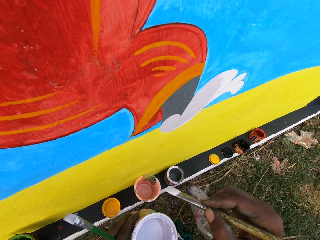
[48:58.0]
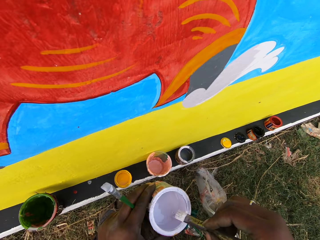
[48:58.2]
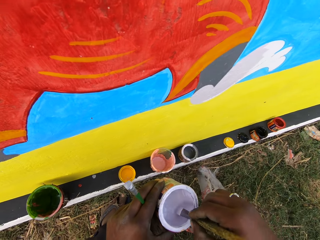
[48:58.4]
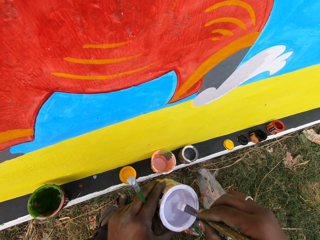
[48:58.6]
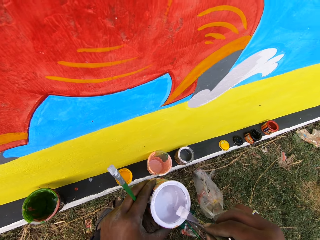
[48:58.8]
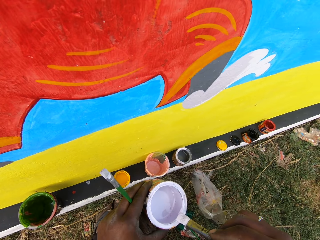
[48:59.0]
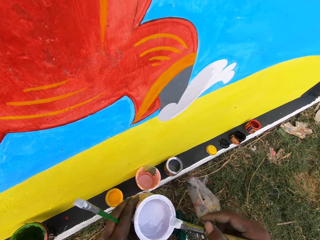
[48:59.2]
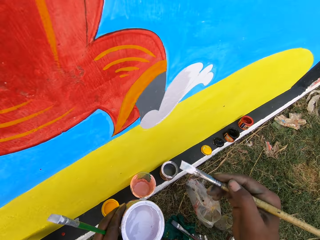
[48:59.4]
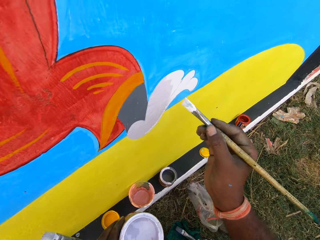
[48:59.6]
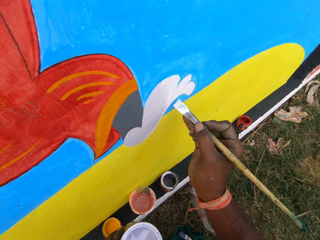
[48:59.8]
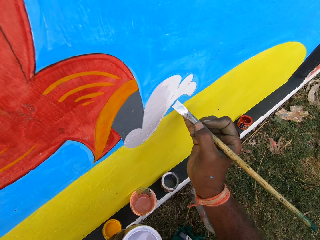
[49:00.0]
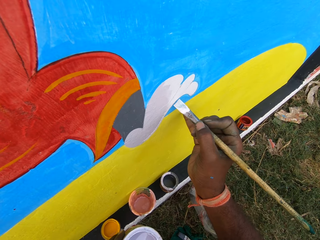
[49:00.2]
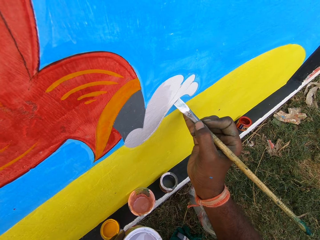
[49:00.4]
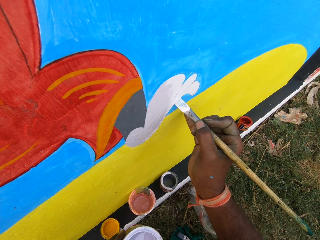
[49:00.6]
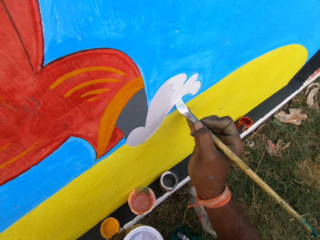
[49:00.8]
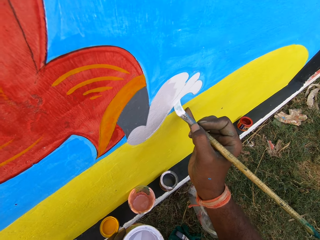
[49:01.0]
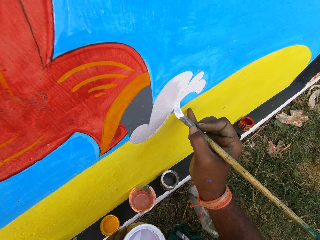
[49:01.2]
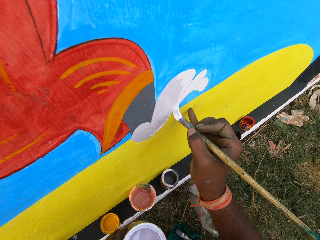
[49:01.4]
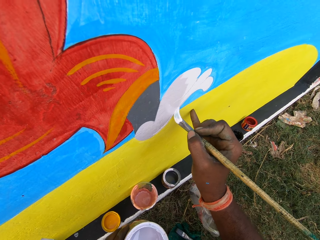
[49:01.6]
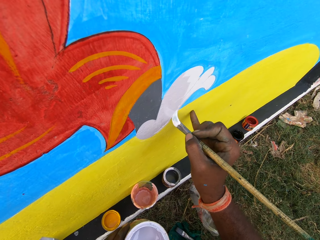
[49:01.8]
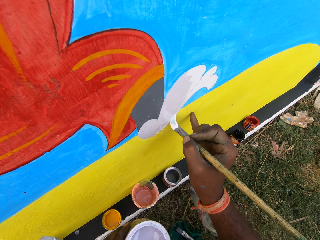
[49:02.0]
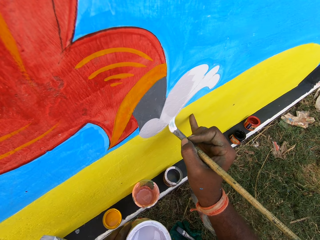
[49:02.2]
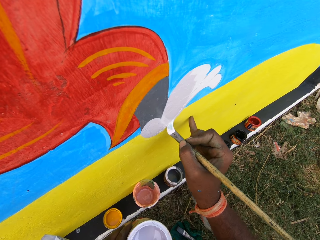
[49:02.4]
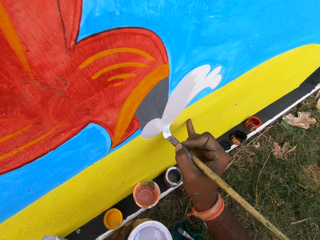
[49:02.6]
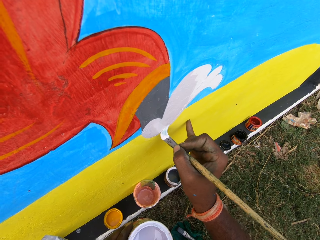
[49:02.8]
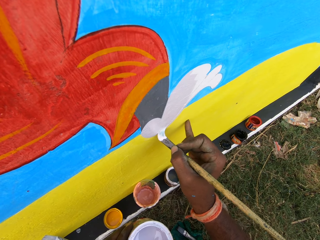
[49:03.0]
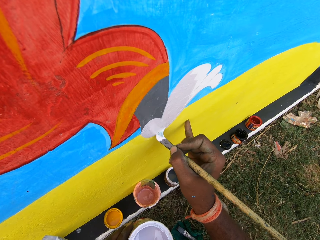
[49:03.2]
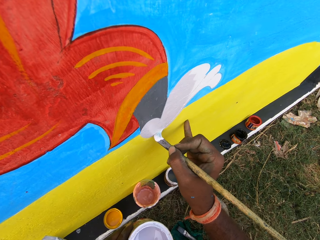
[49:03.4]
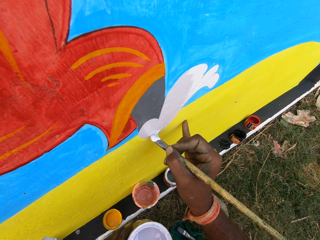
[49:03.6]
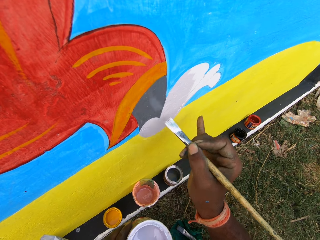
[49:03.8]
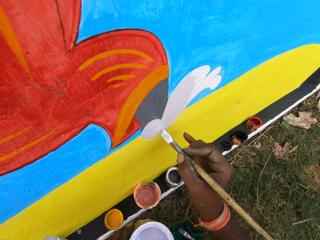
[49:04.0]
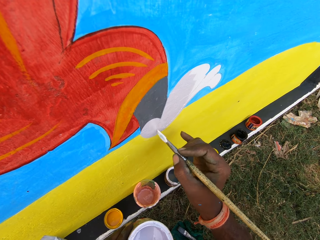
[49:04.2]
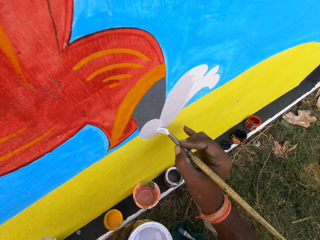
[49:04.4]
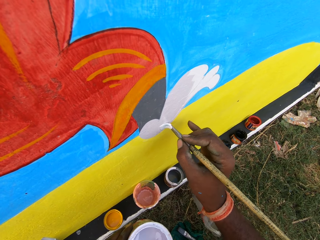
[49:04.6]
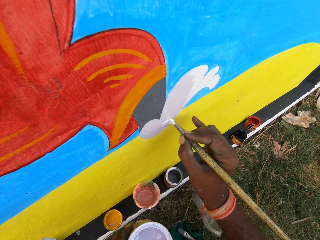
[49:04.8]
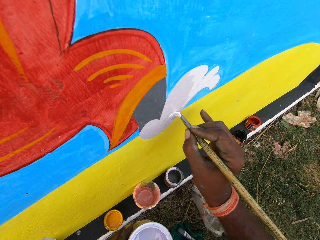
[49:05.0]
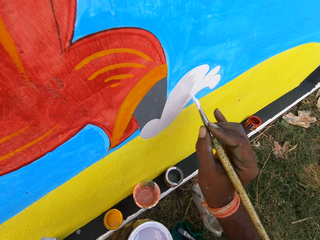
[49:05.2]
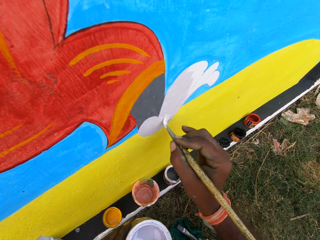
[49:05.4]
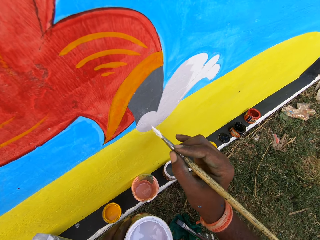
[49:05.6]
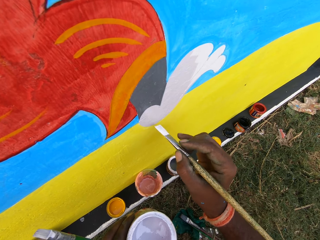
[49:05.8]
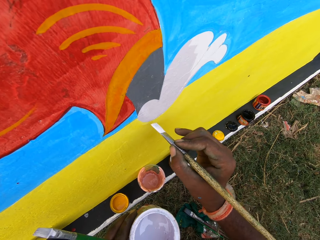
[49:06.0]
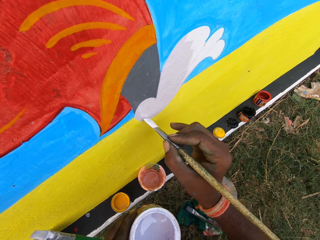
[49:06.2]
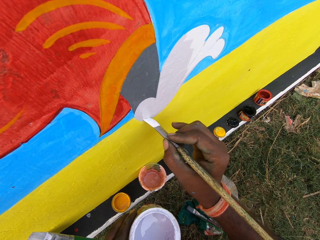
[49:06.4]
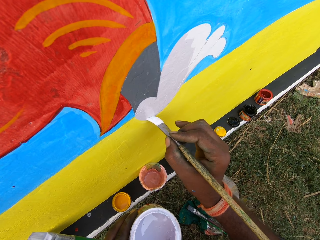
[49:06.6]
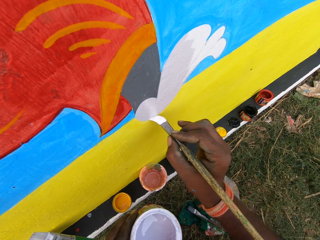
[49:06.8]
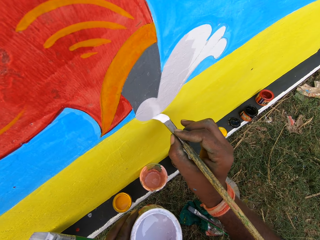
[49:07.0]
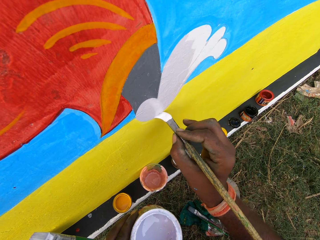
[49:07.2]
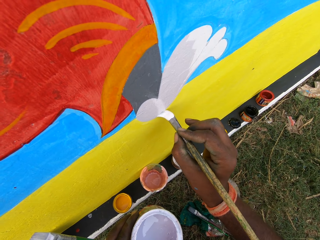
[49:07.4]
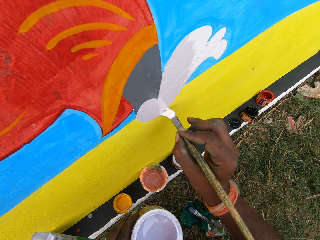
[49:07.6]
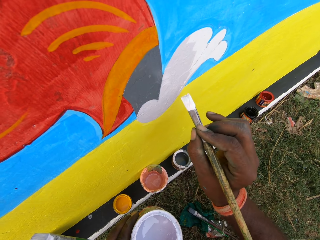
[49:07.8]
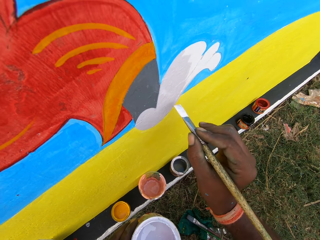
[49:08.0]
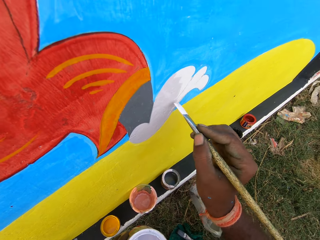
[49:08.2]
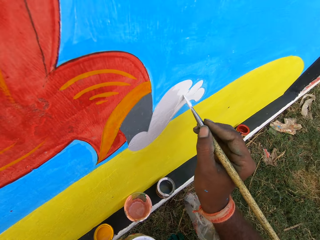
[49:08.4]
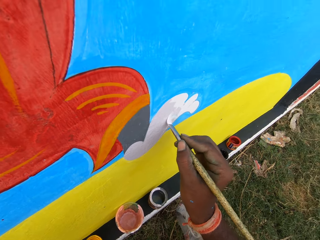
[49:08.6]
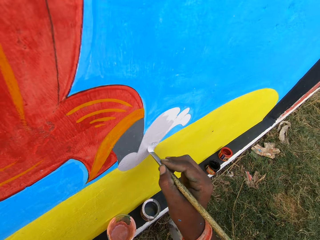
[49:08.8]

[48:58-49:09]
The camera wearer dips the flat paint brush in the paint can with his right hand. He rubs the paint brush on the edge of the paint can. He paints the wall with the paint brush.

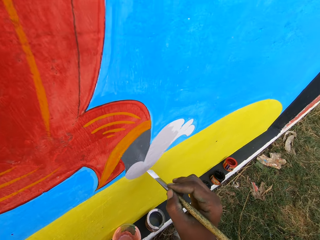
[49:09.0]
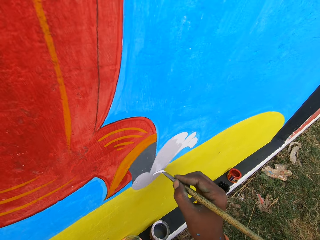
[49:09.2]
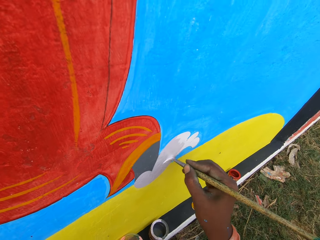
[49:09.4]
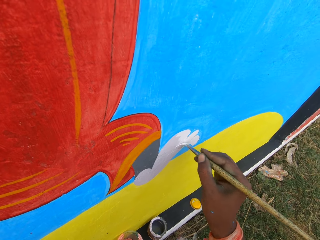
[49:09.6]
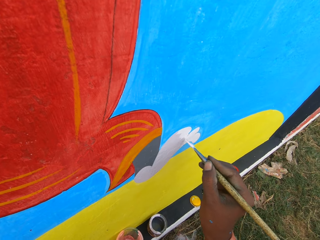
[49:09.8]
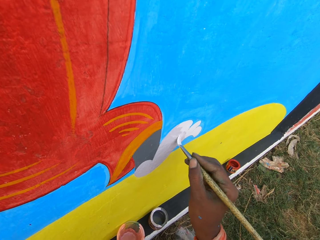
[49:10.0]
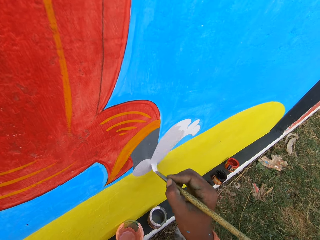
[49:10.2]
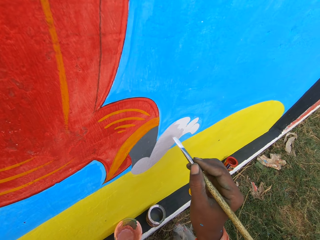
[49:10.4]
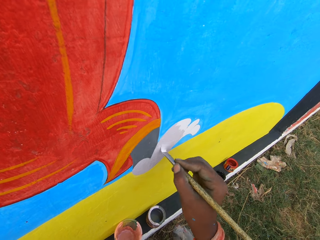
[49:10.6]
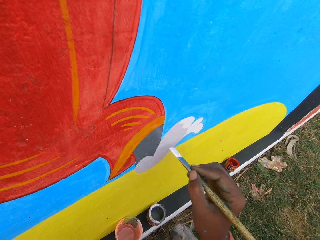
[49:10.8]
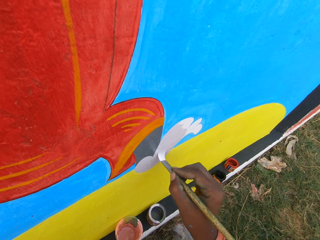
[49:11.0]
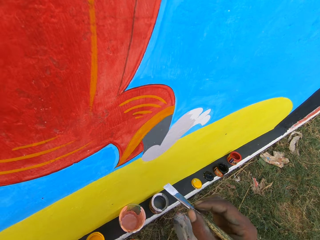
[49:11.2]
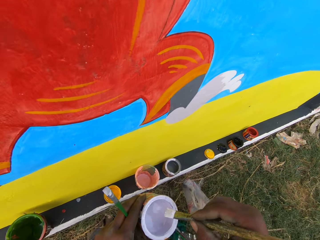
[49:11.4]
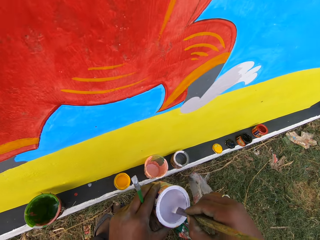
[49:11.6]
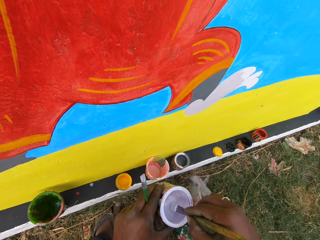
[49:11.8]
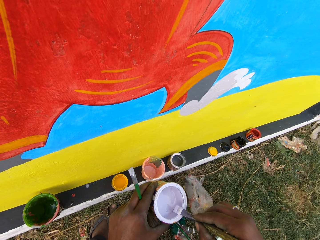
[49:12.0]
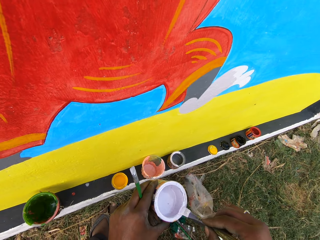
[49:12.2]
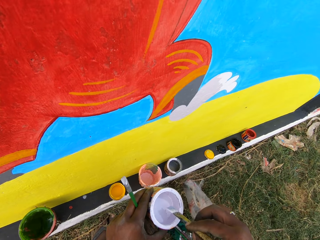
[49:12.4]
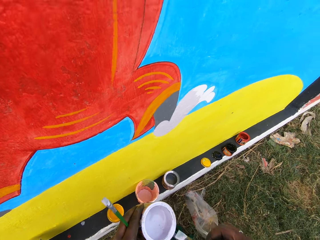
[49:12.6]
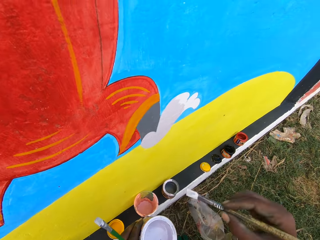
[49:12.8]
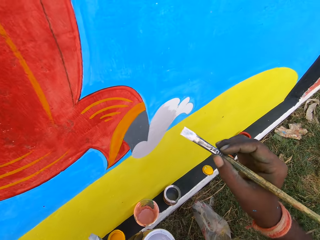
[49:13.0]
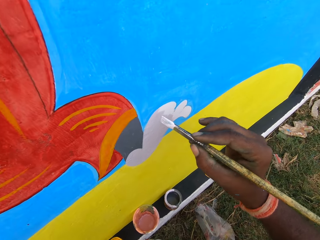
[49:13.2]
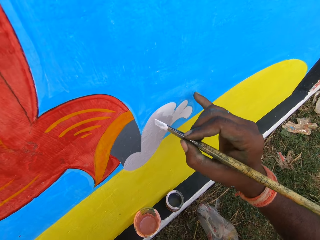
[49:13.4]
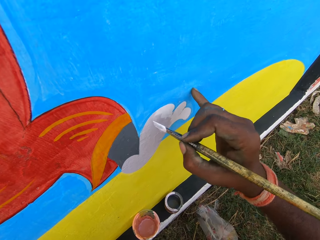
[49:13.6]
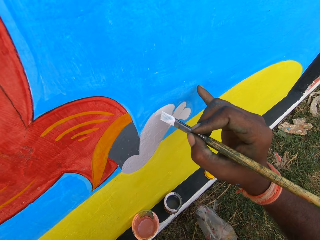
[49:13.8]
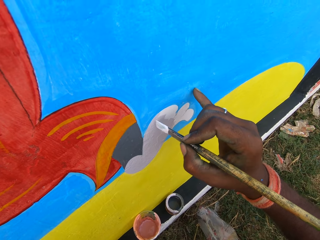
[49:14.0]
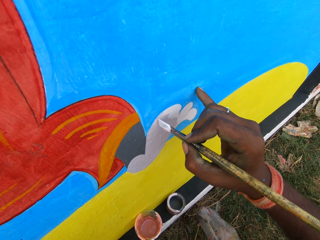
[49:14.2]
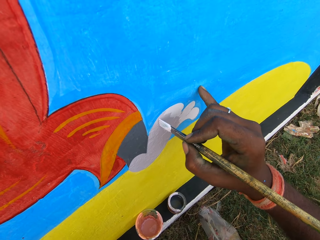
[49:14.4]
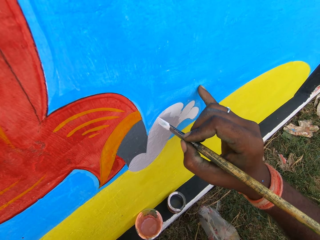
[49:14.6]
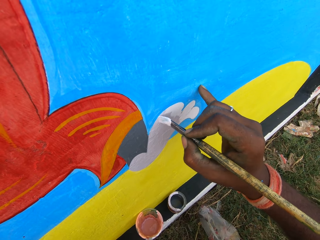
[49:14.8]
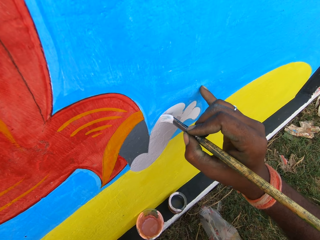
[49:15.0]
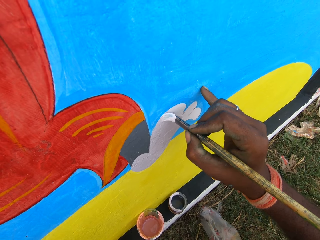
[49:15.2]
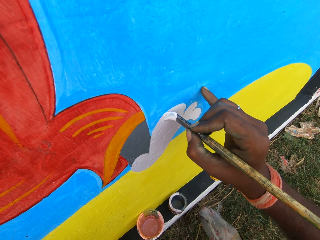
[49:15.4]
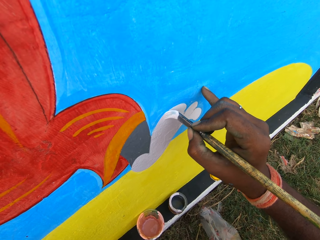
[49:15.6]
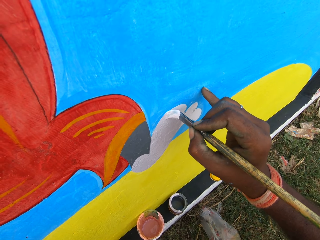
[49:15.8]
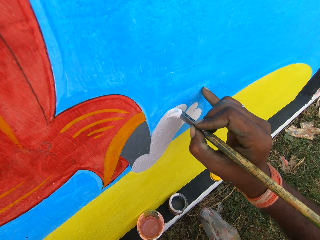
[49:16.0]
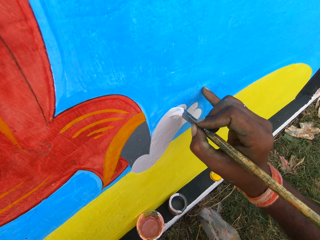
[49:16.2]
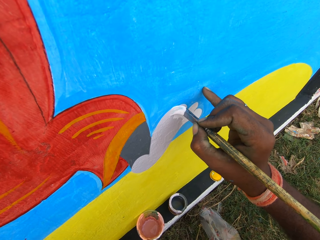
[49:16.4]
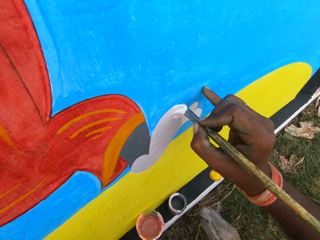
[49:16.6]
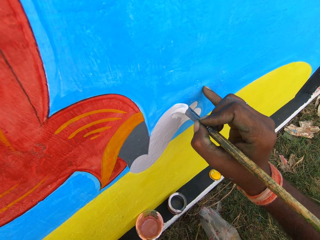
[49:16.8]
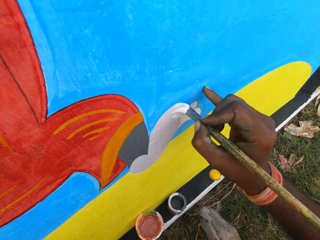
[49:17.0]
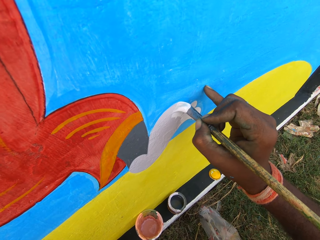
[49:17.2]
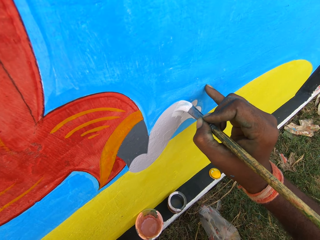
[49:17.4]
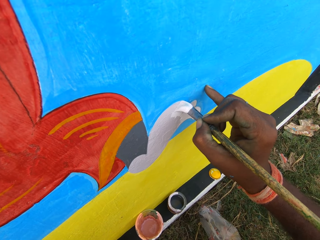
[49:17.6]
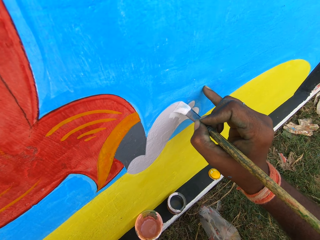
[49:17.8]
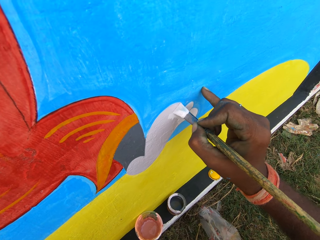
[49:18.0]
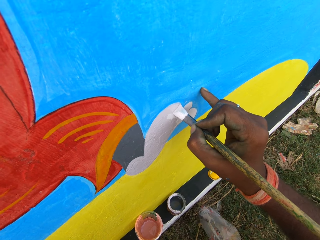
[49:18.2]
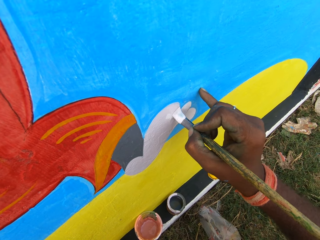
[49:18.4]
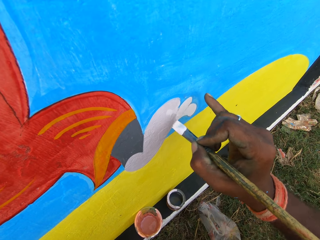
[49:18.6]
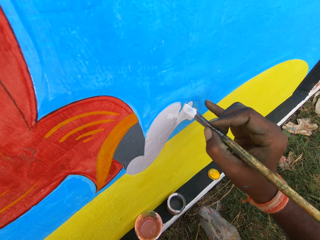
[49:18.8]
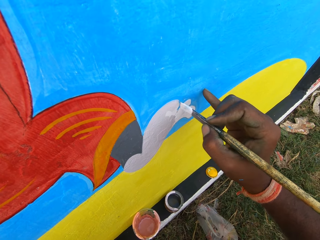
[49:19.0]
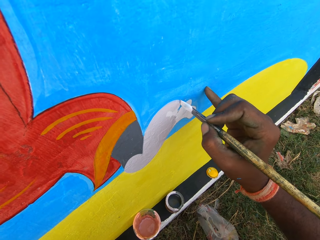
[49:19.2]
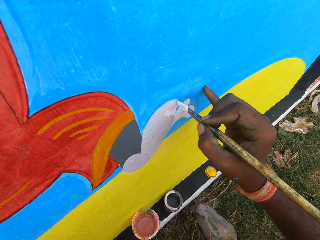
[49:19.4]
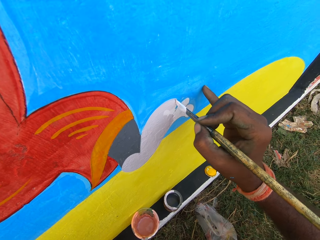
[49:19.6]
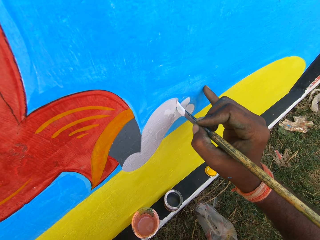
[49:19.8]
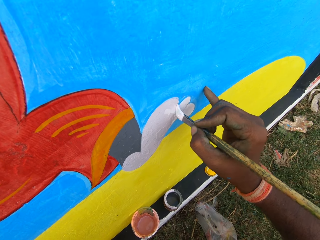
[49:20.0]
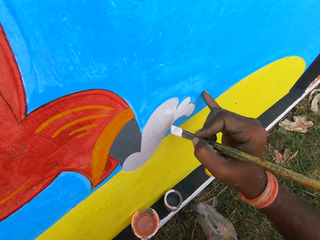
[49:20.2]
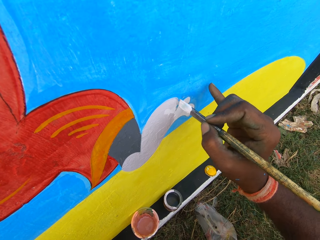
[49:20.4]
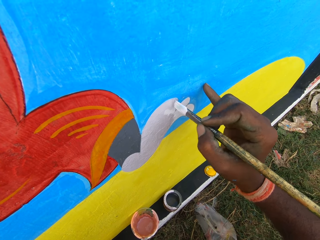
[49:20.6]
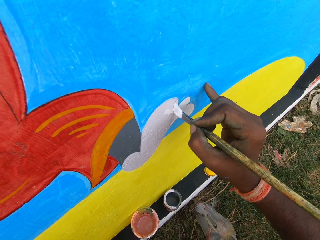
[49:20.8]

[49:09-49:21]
The camera wearer dips the flat paint brush in the paint can with his right hand. He rubs the paint brush on the edge of the paint can. He paints the wall with the paint brush.
